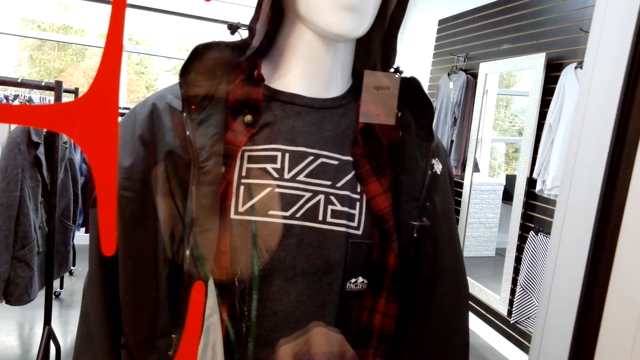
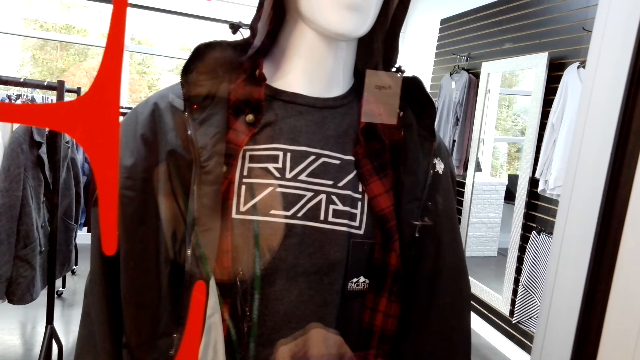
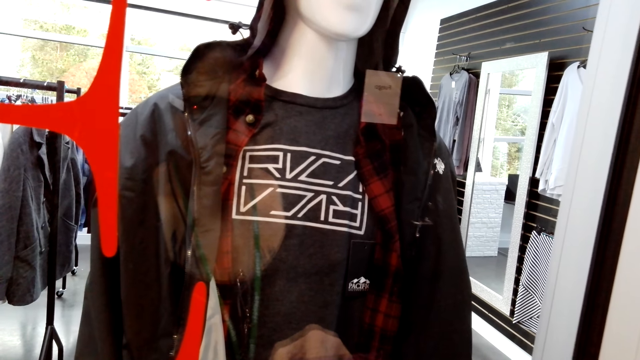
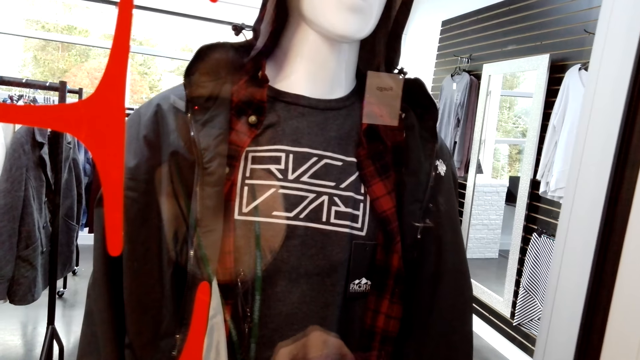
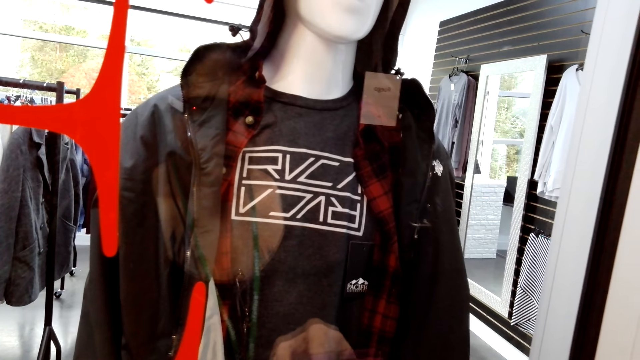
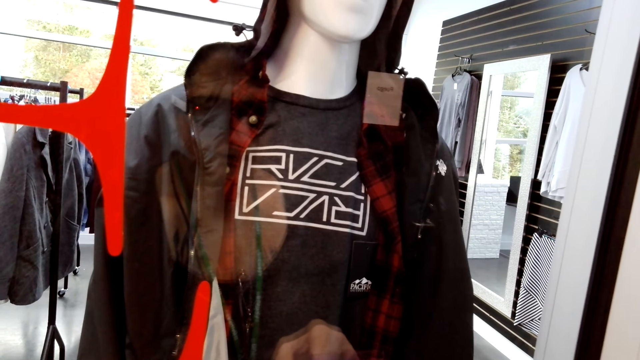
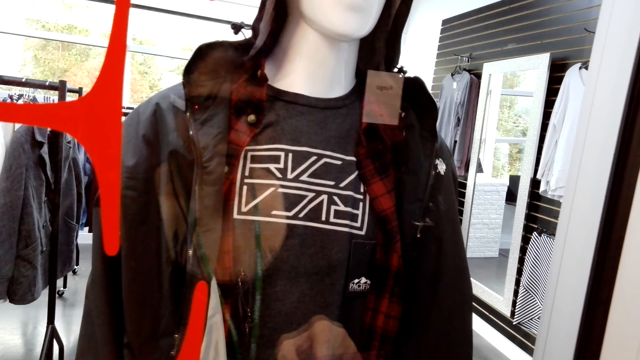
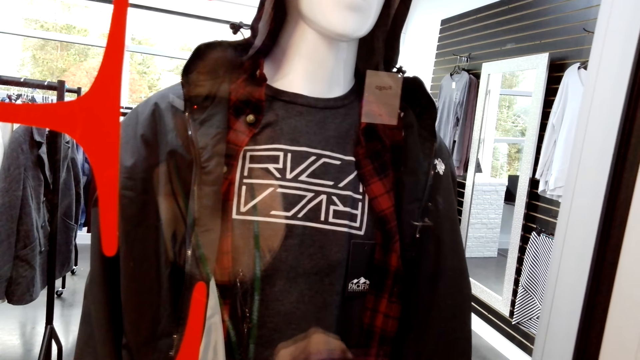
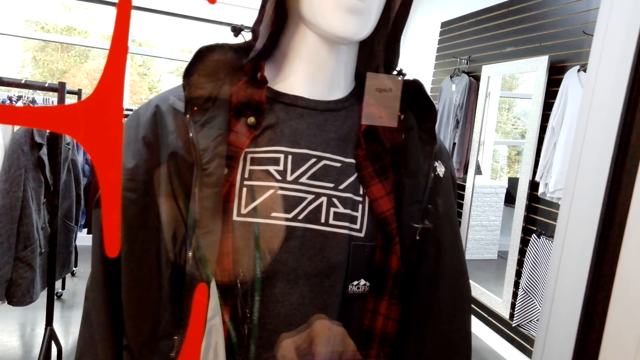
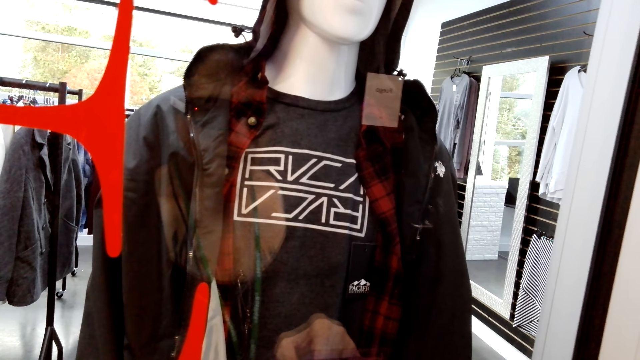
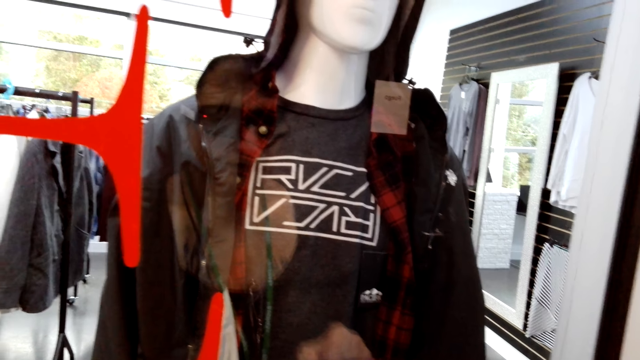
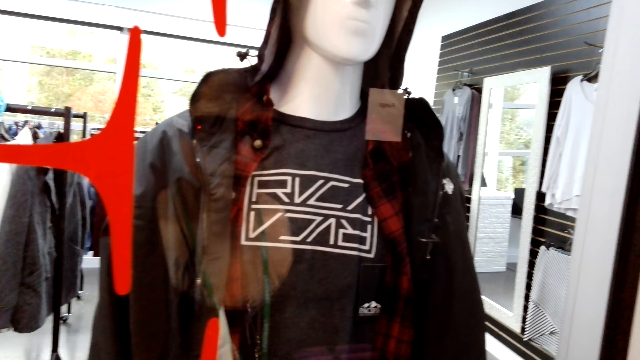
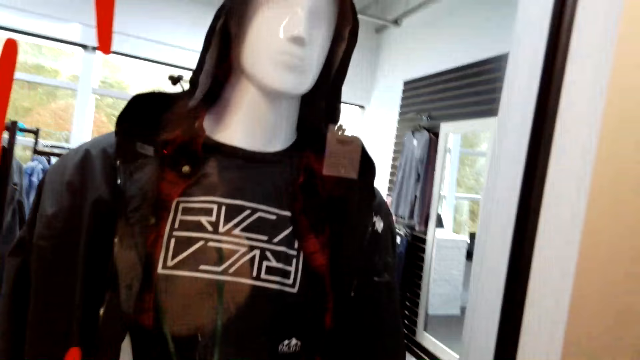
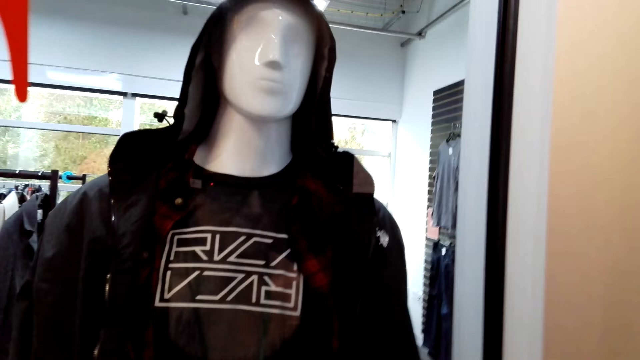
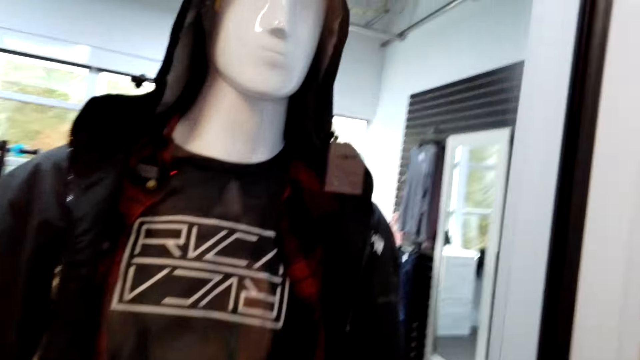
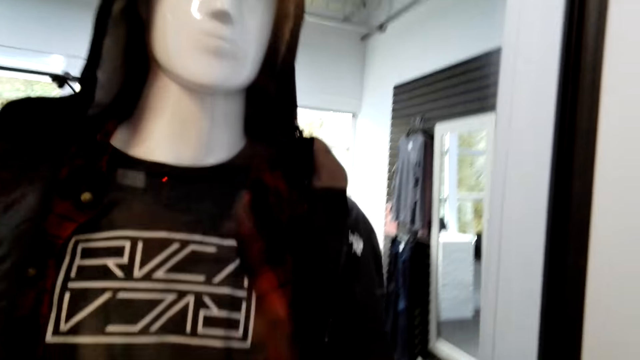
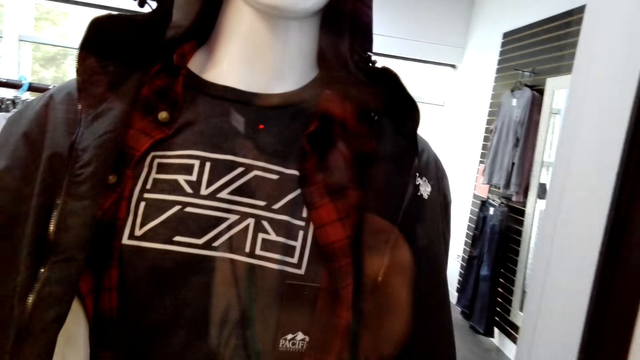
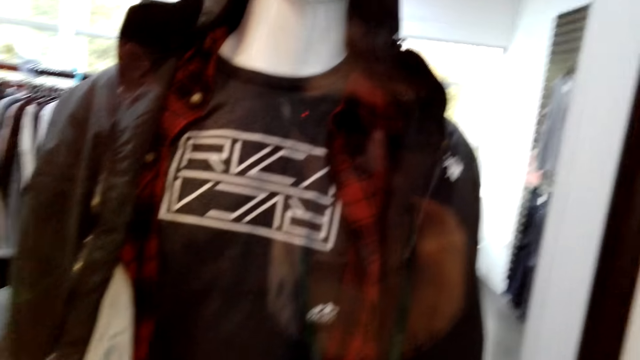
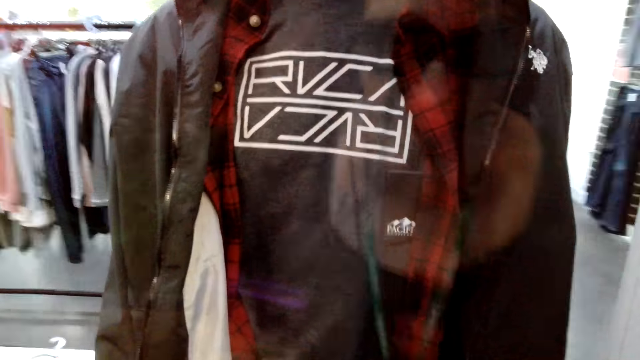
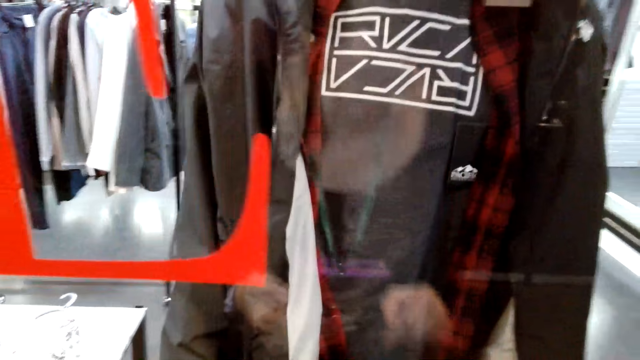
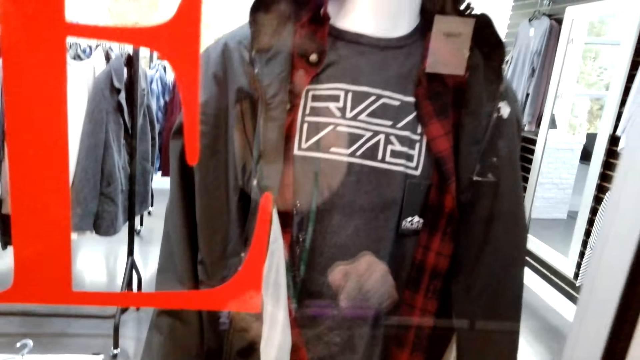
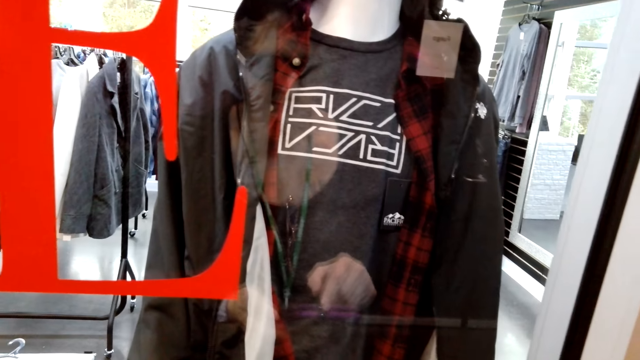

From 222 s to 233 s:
The camera wearer uses a phone. They look through the window. A person walks in the boutique.

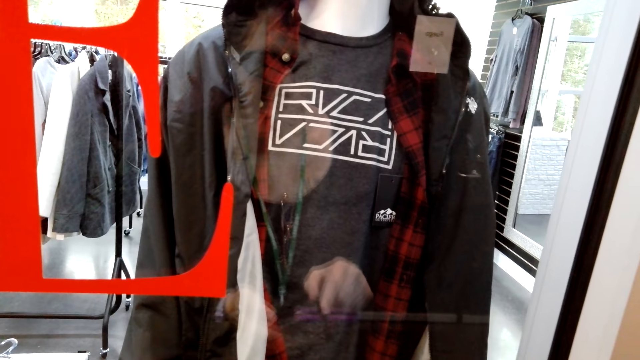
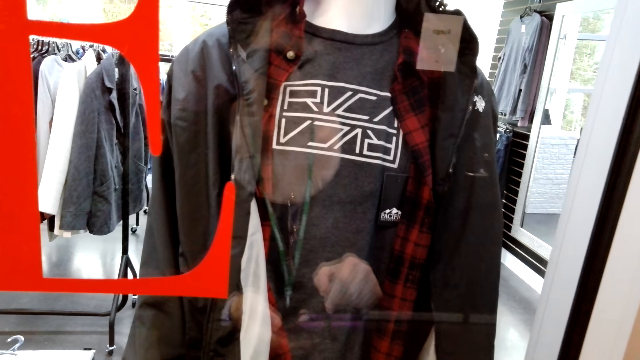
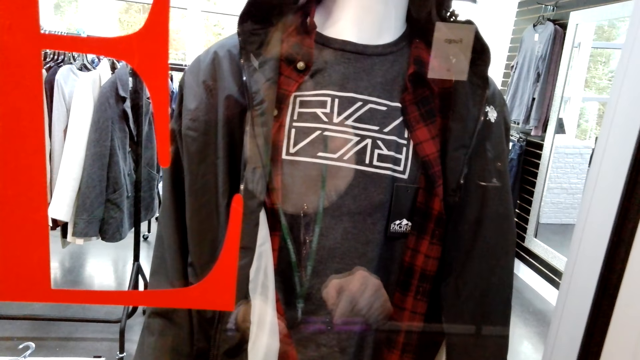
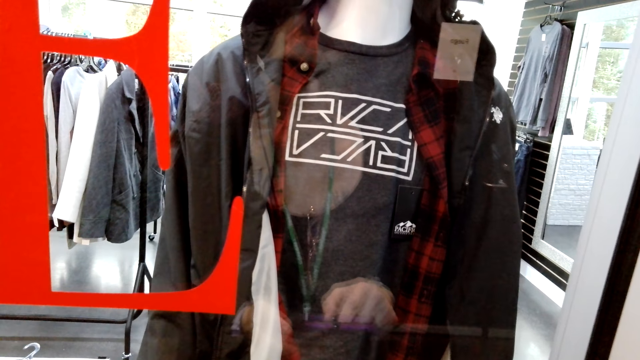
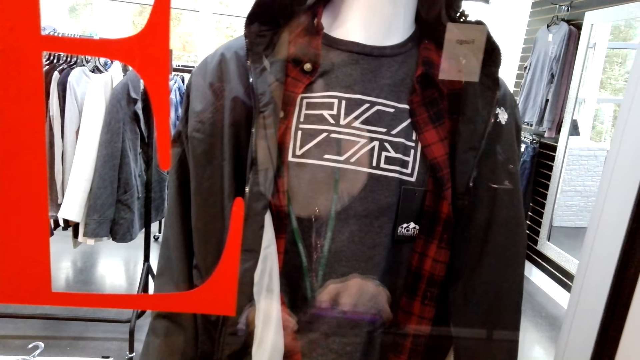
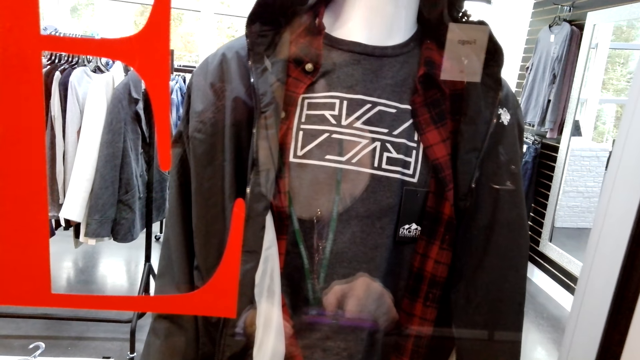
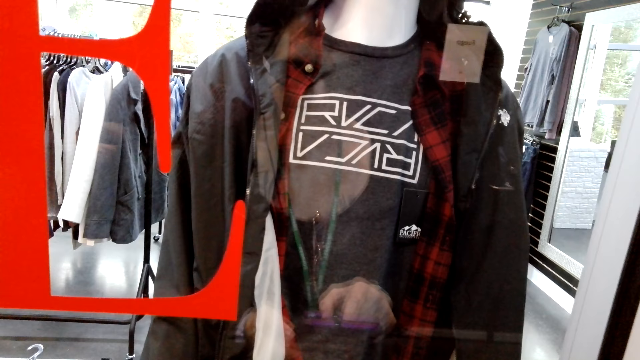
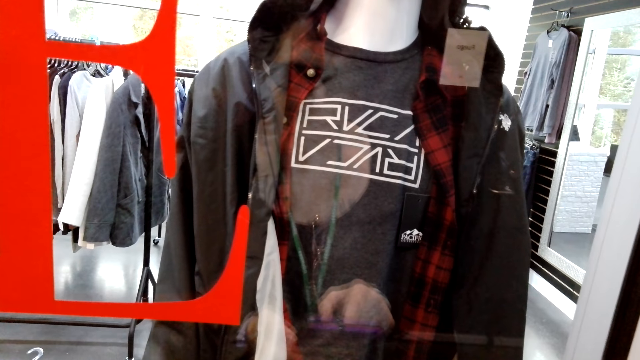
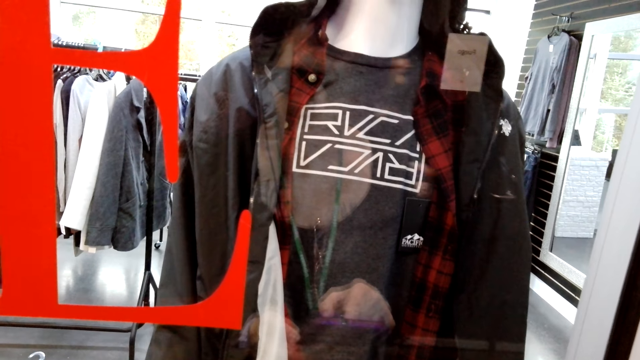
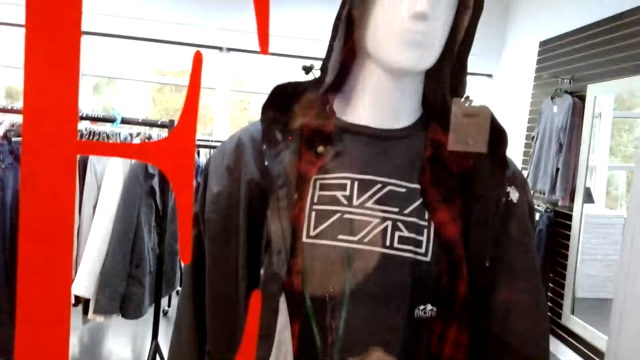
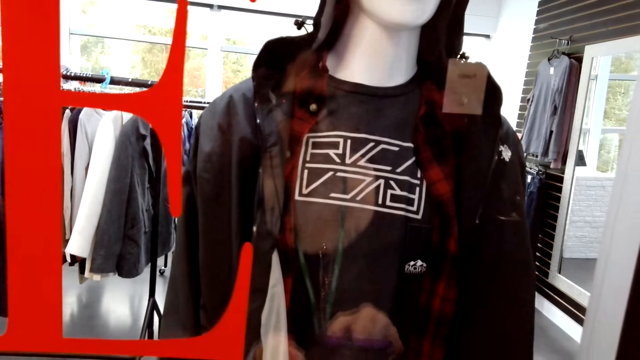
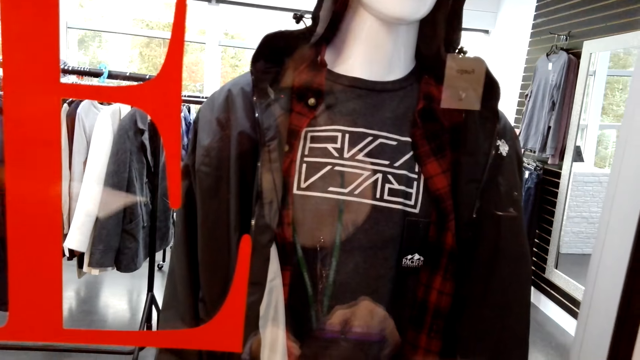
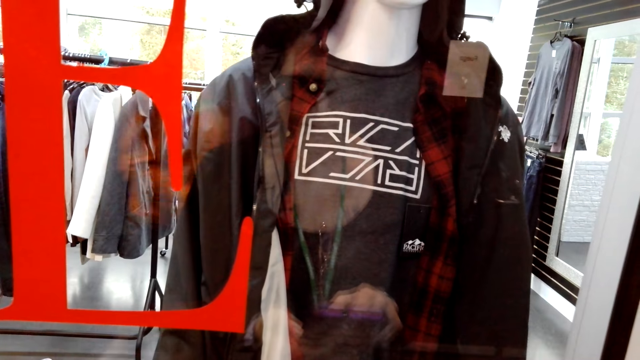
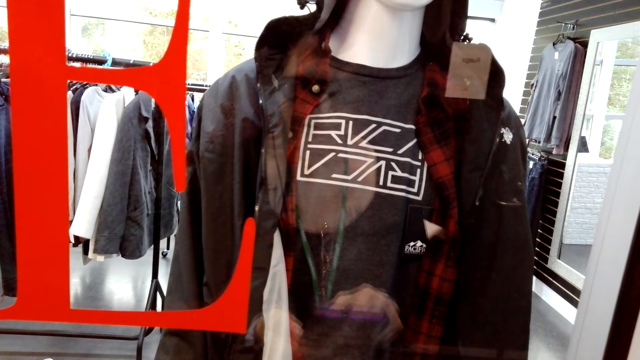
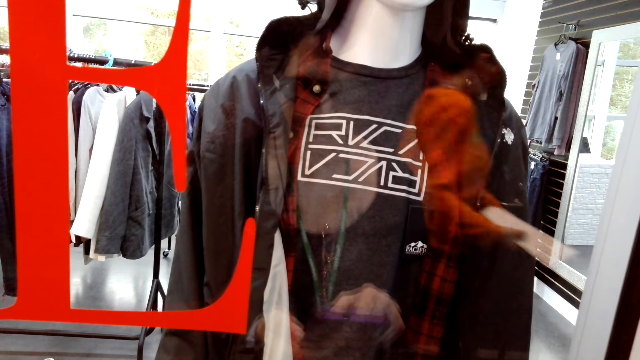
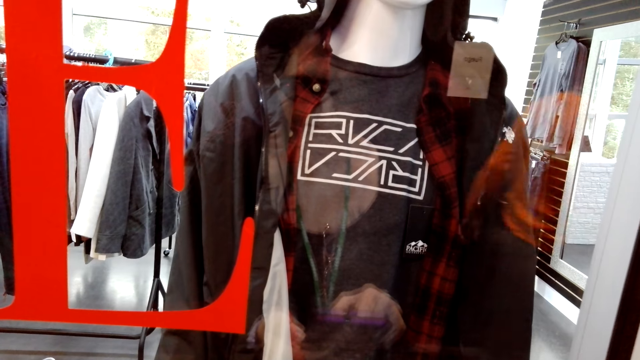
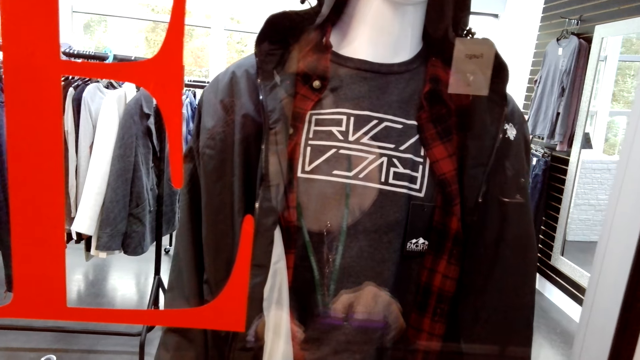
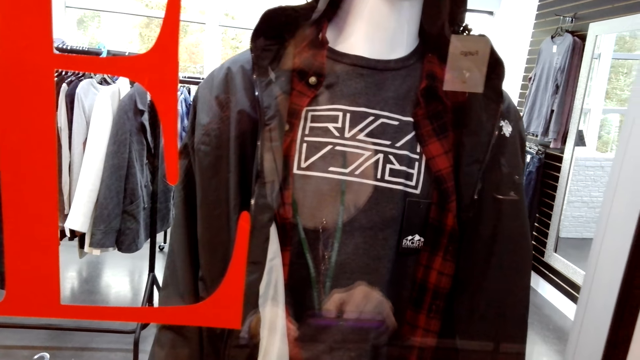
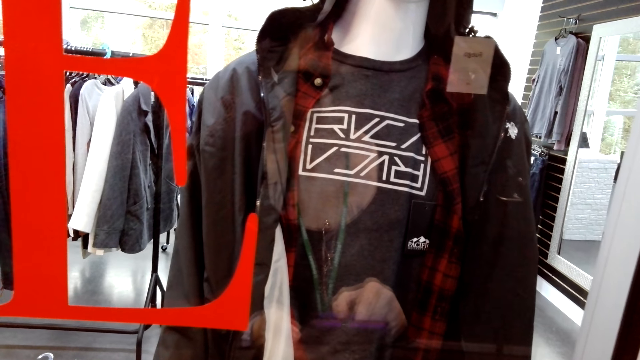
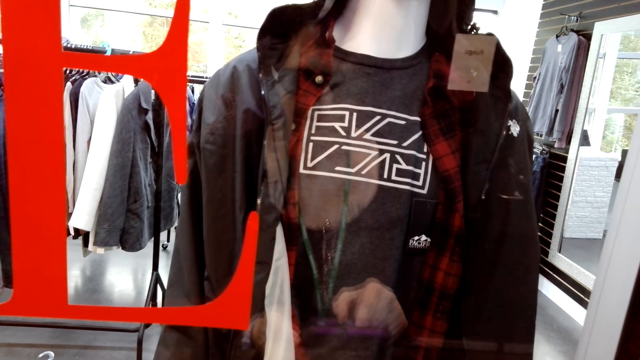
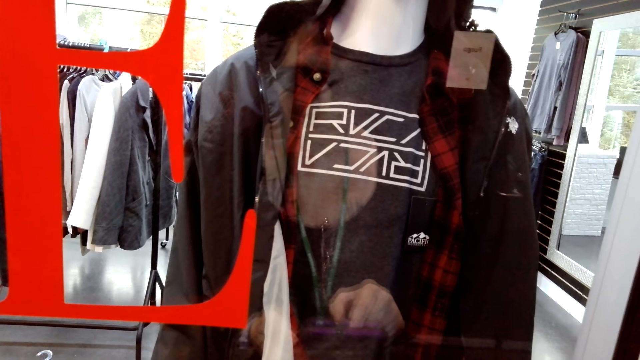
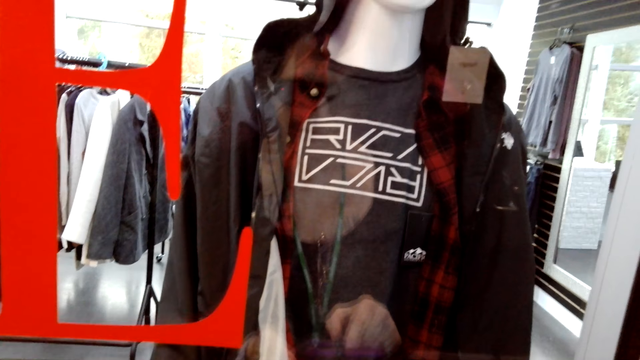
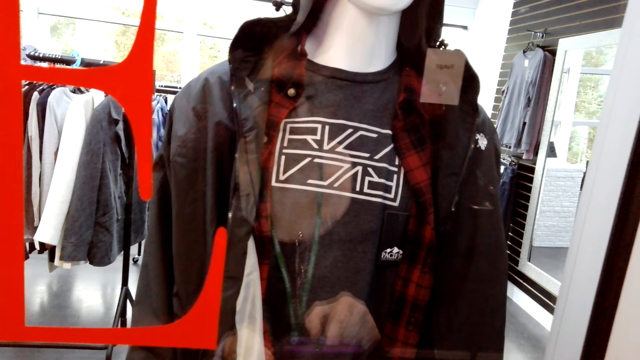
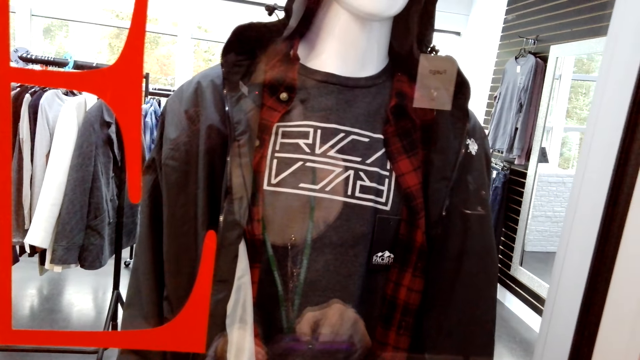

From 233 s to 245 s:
The camera wearer uses a phone. A person operates a mobile phone in the boutique. The camera wearer scrolls through the phone. A woman walks around the store. Another woman walks around the store.
